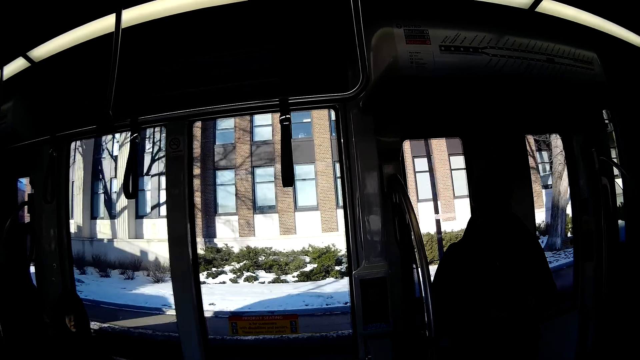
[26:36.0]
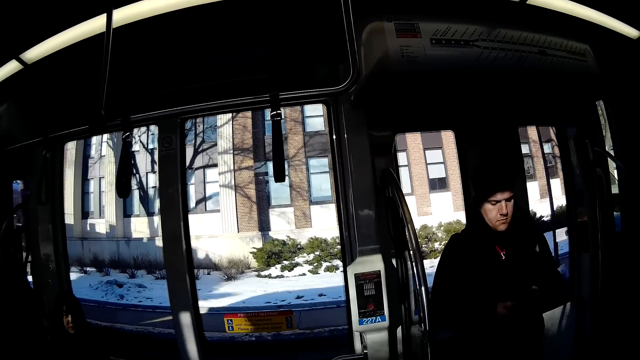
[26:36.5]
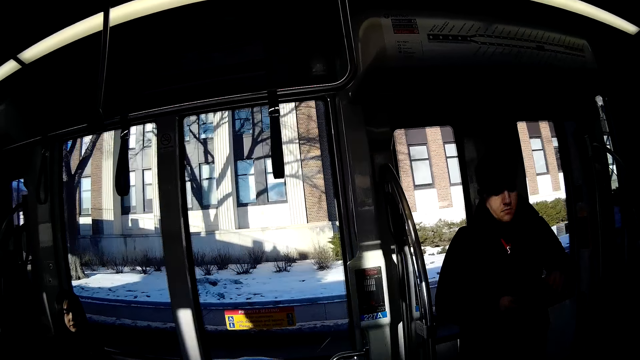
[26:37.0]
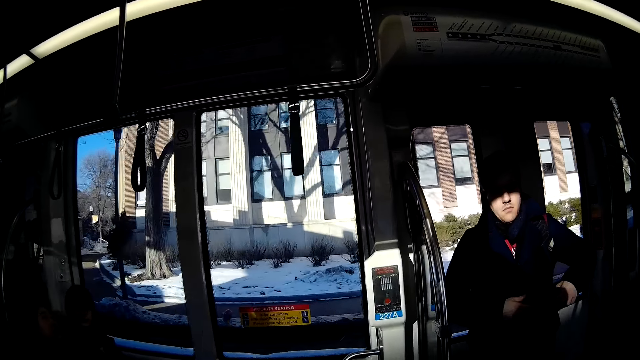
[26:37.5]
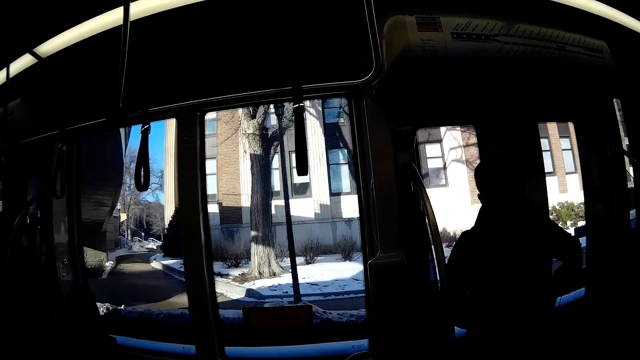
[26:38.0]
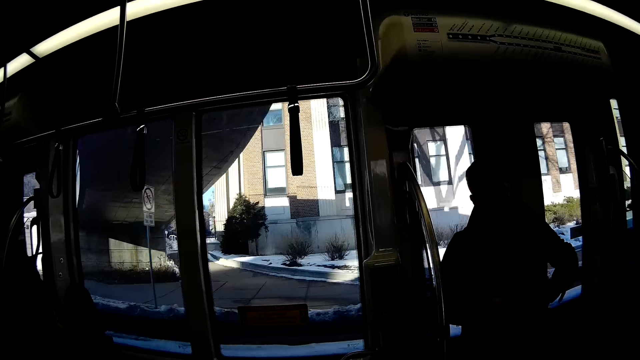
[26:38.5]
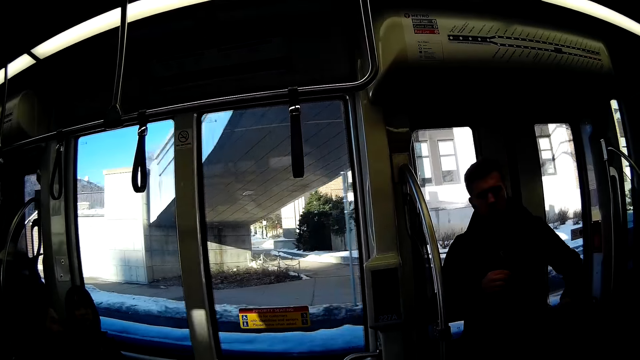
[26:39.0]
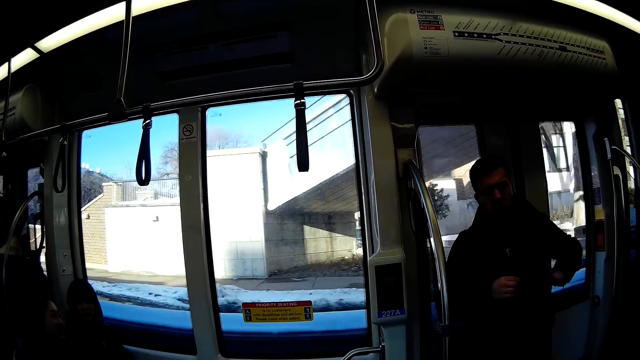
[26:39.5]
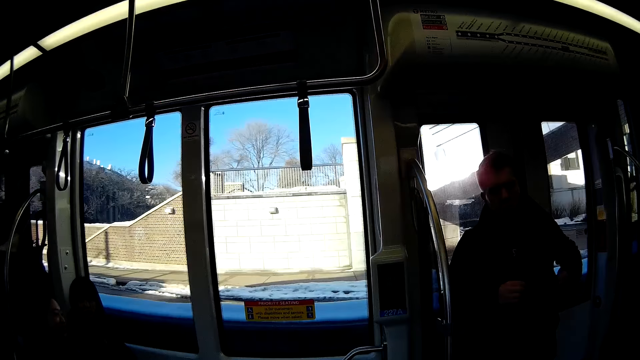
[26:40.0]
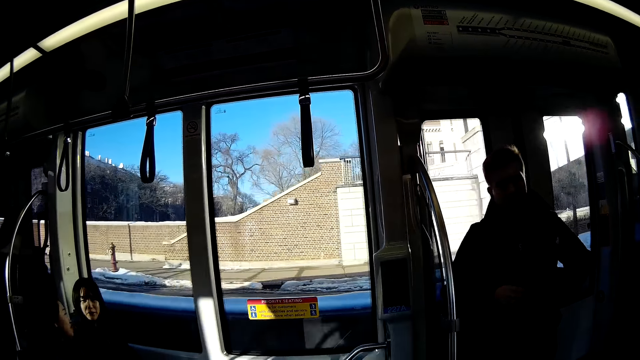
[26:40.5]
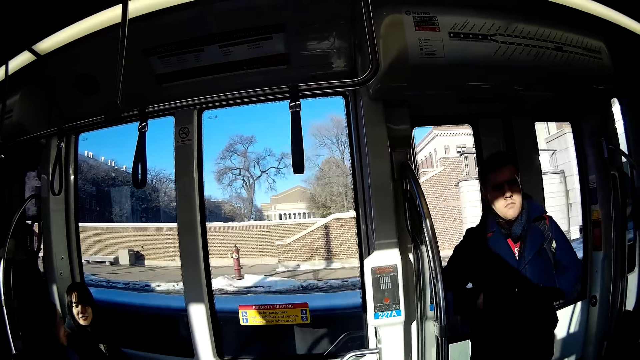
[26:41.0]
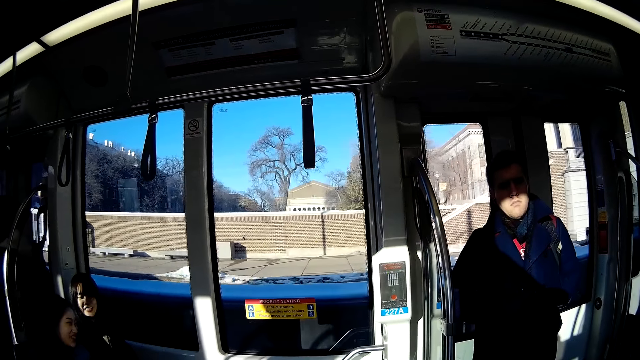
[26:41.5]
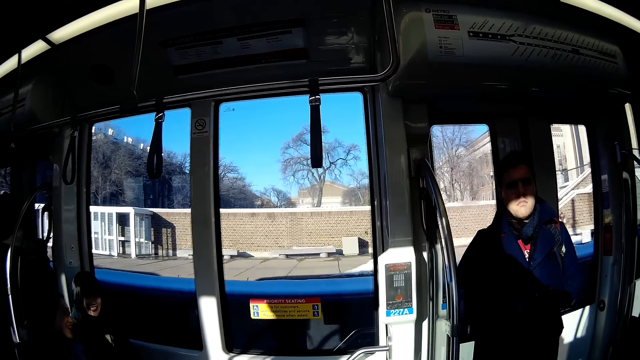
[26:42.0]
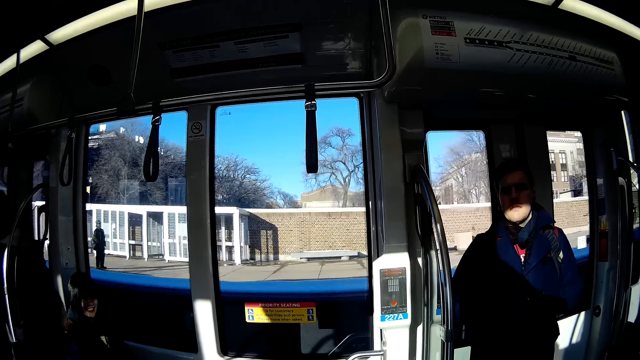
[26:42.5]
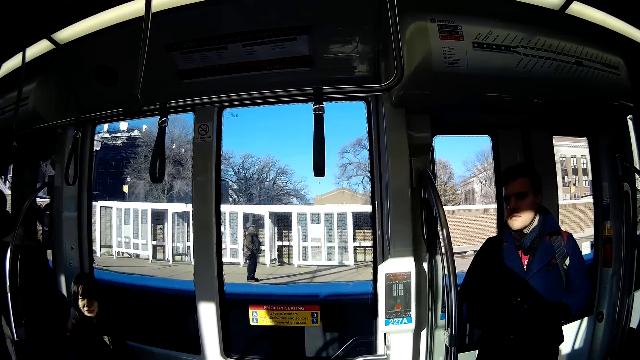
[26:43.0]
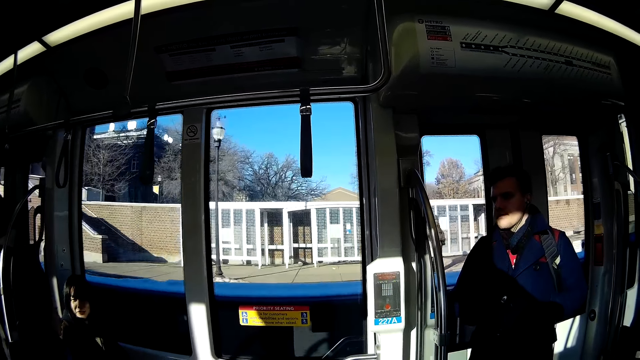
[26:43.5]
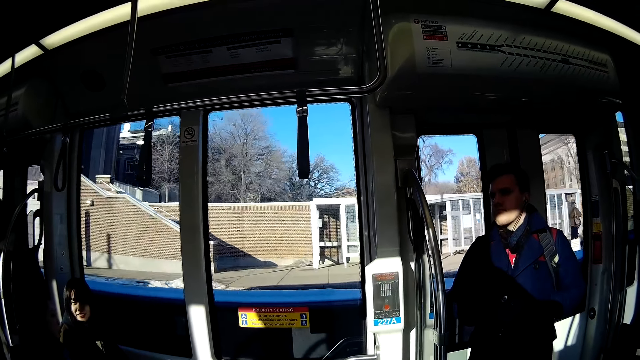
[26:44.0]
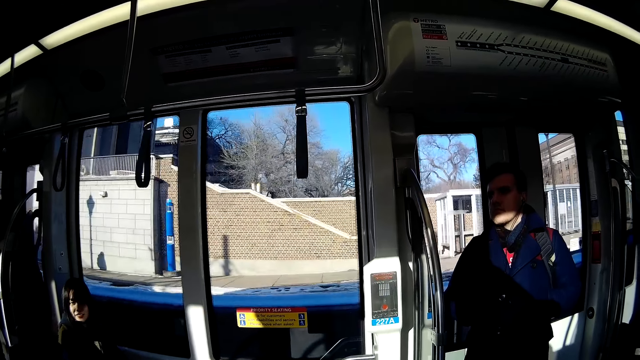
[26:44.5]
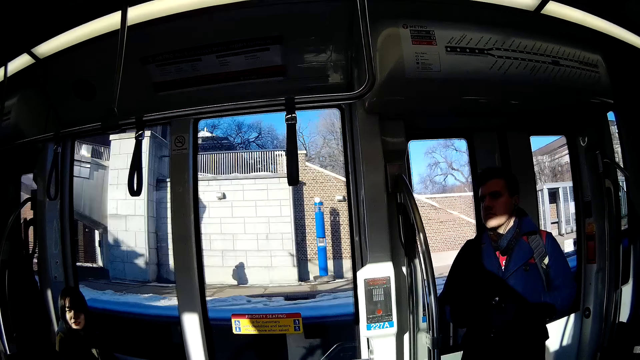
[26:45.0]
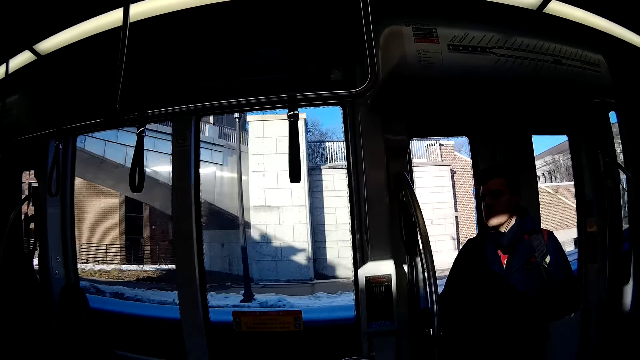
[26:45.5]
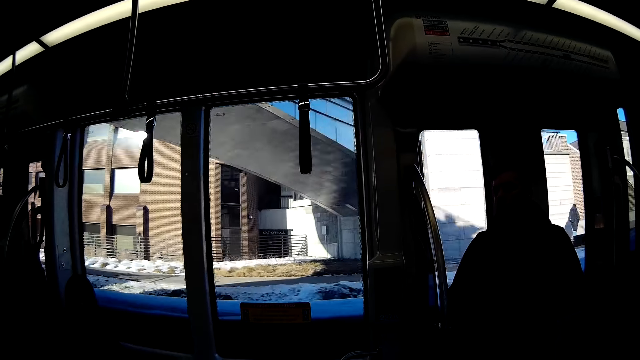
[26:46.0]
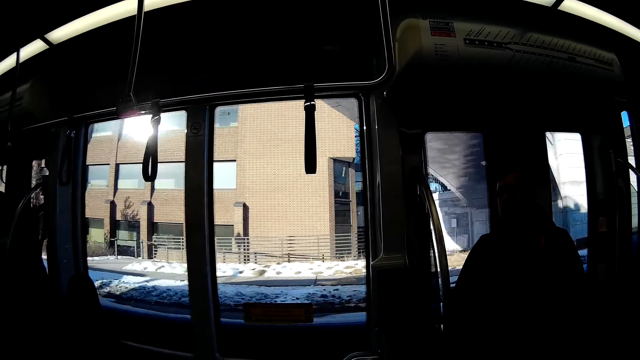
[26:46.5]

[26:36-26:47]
The man puts the phone into his pocket with his left hand. He puts his hands into his pocket.

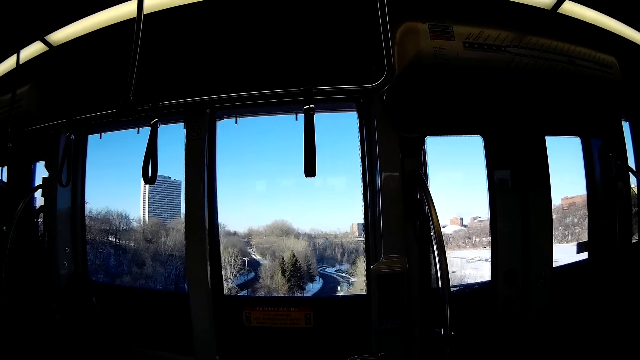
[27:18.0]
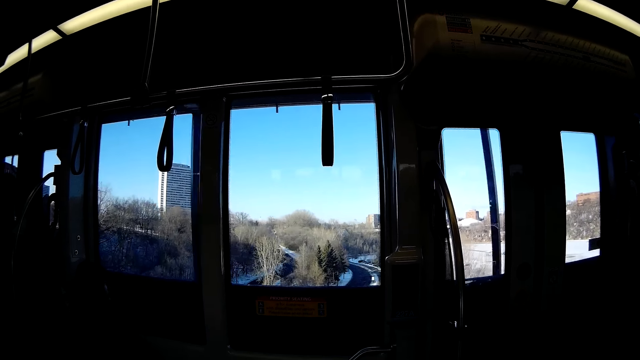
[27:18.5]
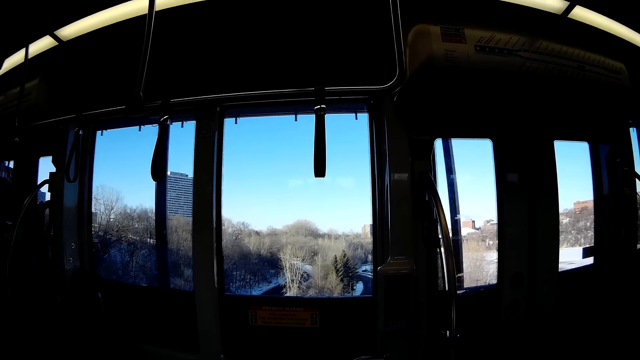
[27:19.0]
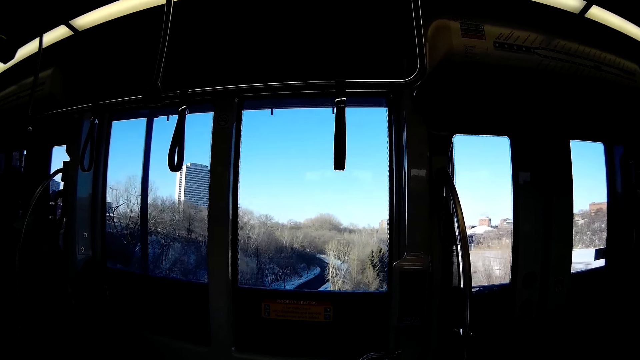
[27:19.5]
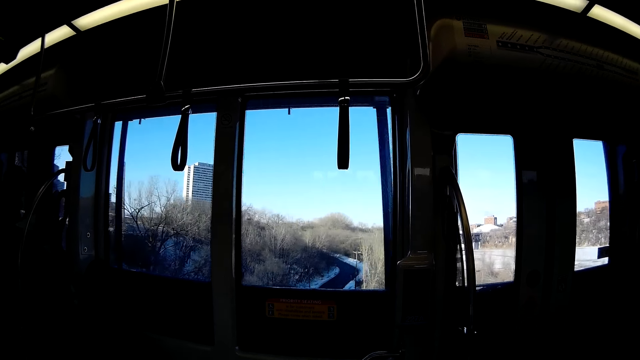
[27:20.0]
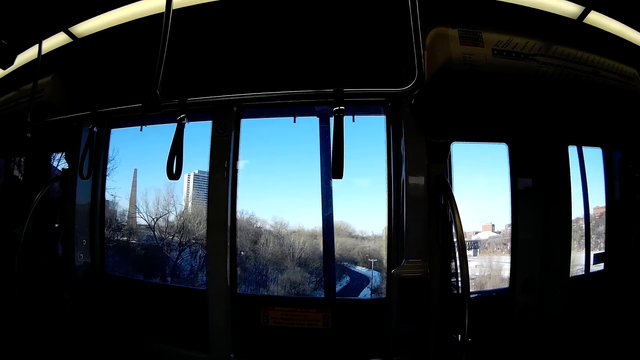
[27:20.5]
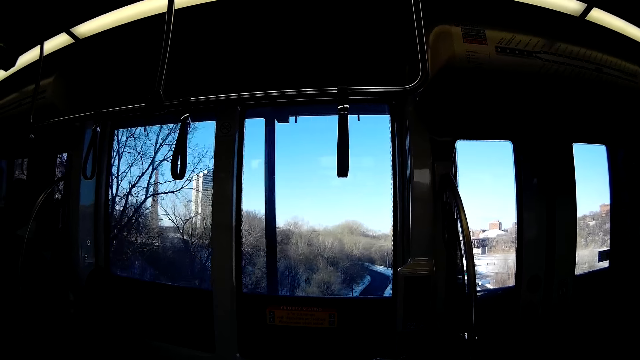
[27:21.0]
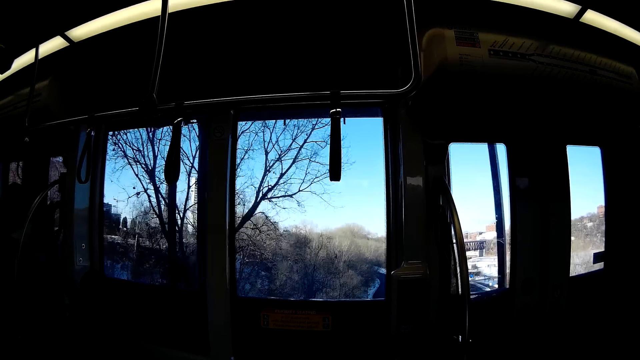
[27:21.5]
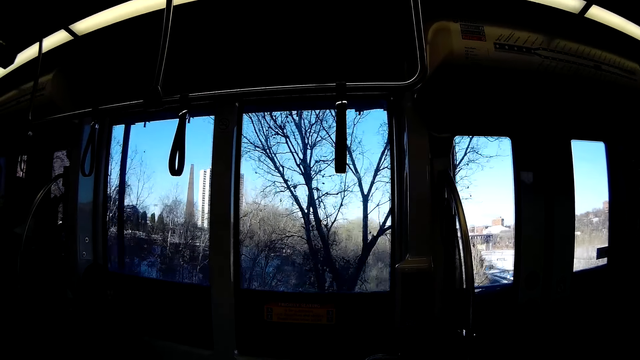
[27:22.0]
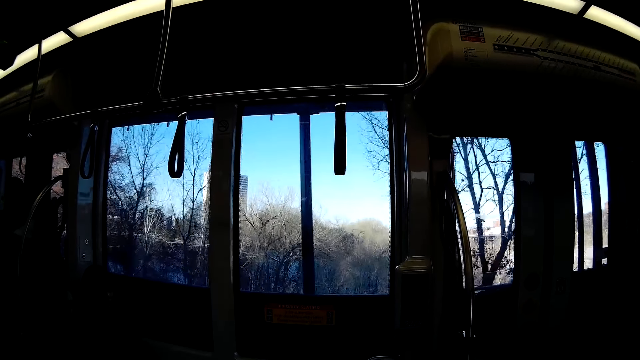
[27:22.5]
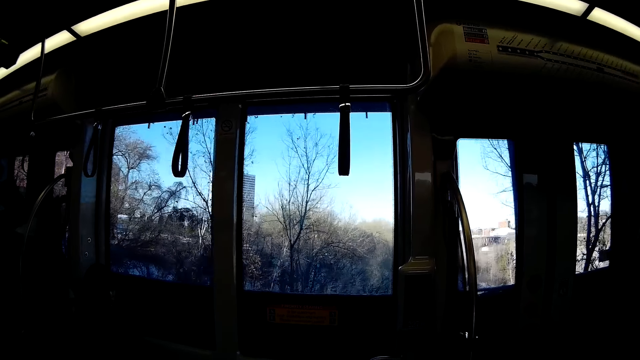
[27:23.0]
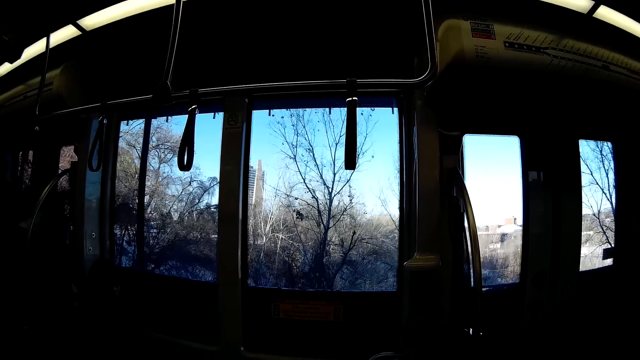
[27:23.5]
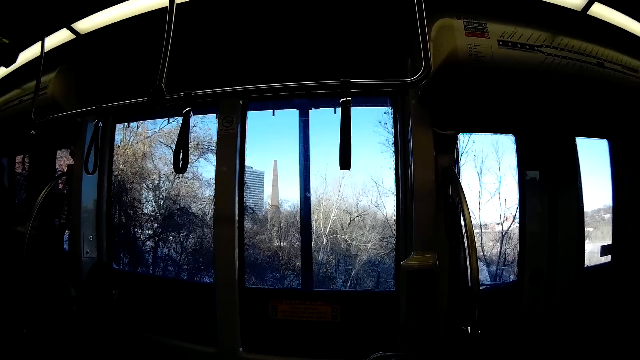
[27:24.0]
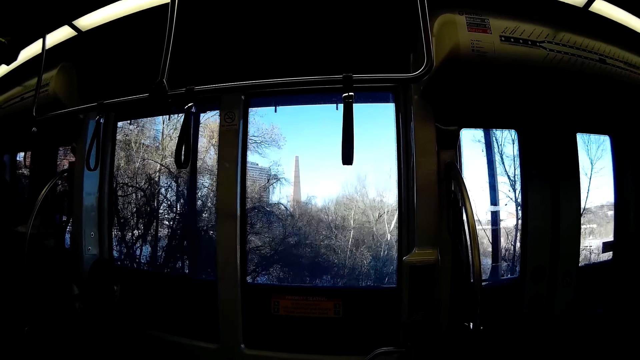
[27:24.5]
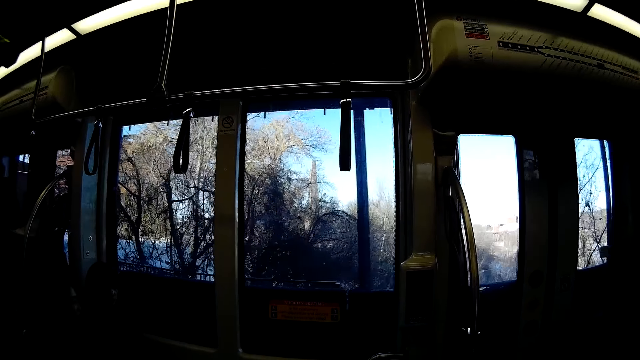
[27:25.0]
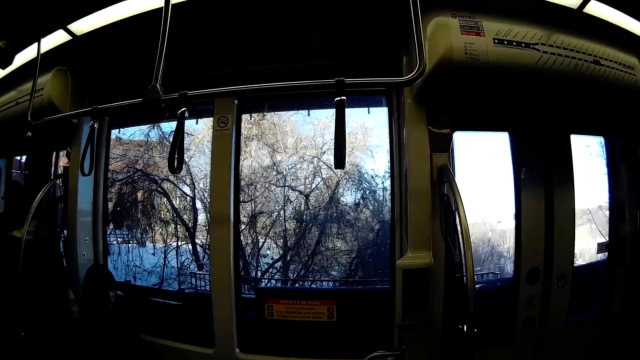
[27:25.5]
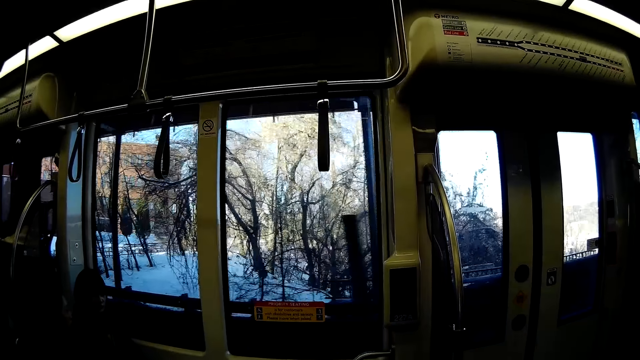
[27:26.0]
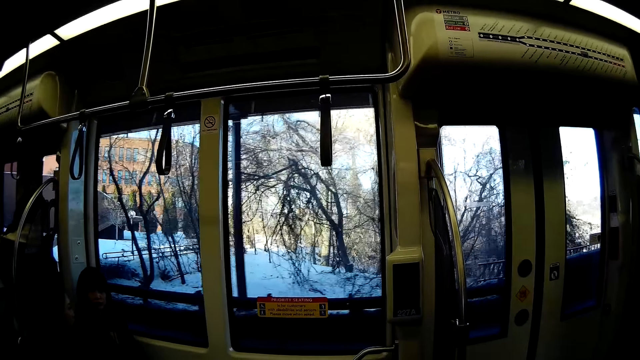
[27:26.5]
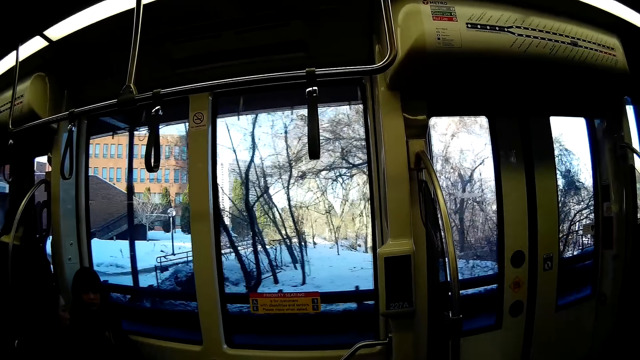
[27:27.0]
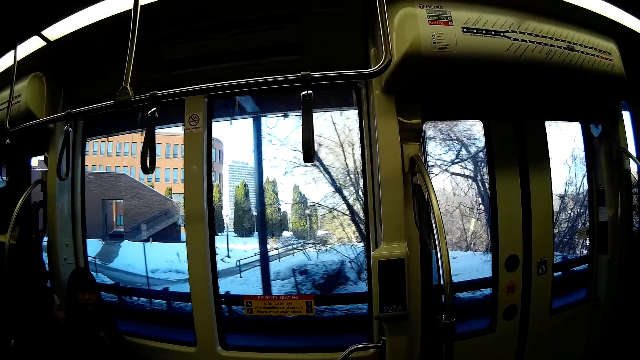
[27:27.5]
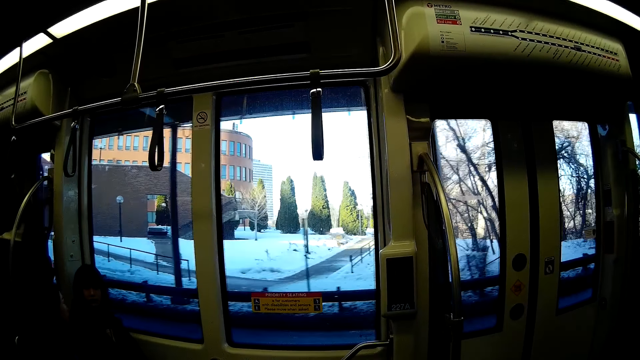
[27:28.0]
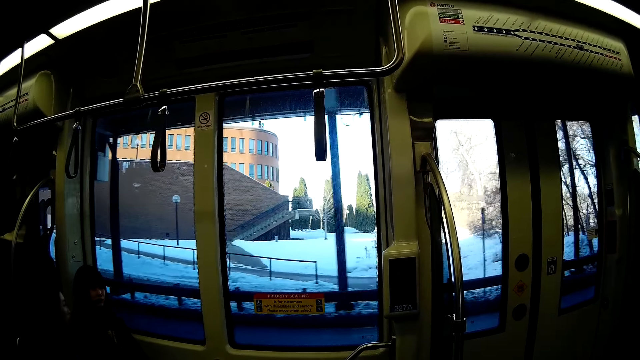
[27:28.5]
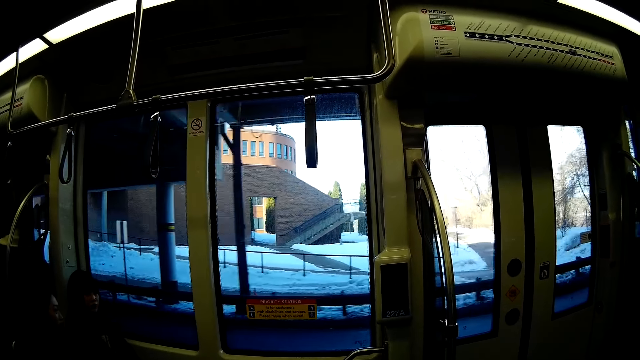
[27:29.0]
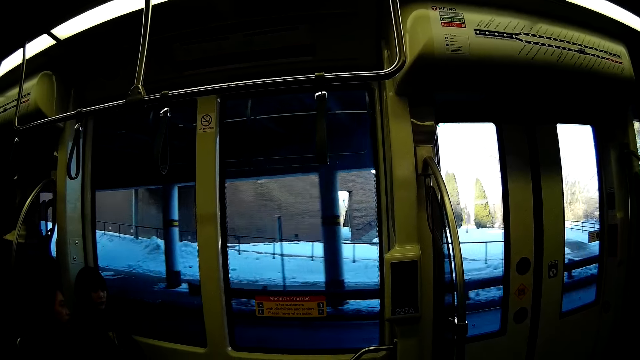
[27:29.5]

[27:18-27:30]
The camera wearer looks around. They stare at the bus window.
